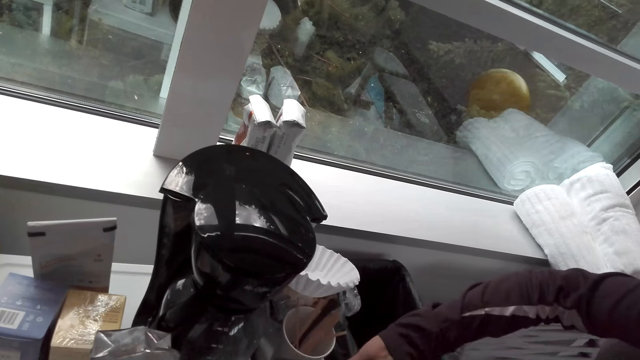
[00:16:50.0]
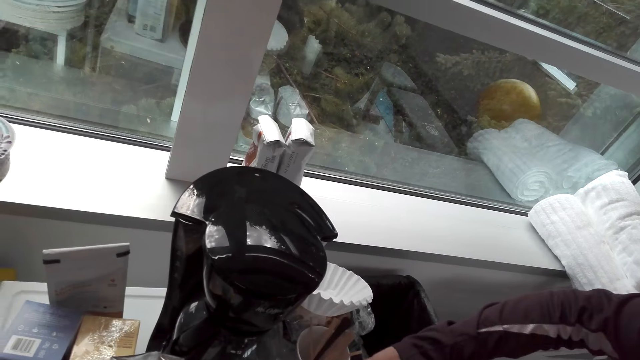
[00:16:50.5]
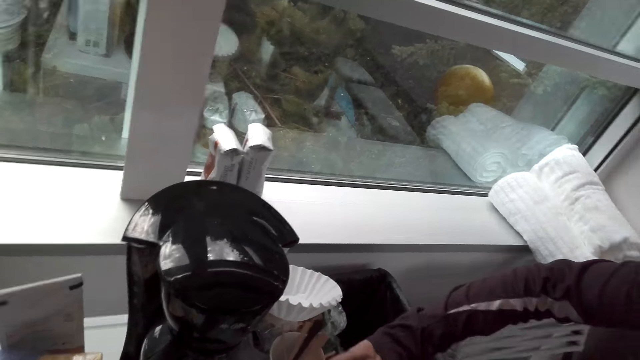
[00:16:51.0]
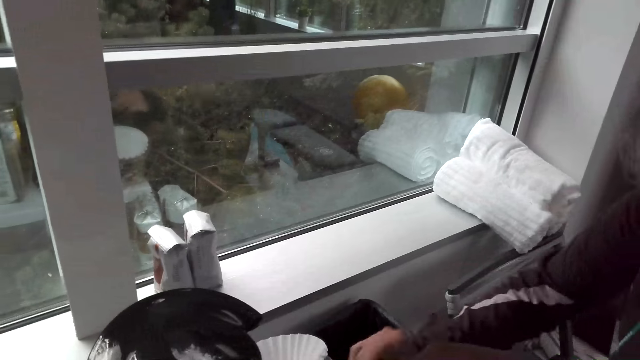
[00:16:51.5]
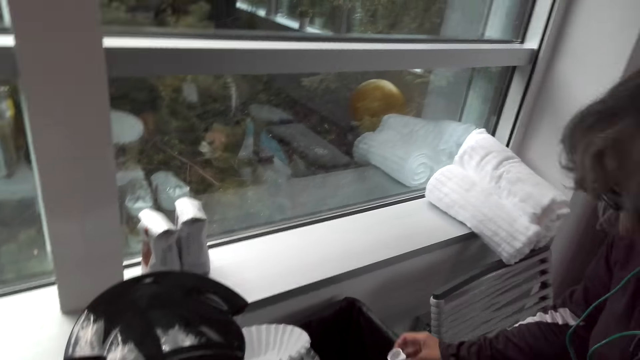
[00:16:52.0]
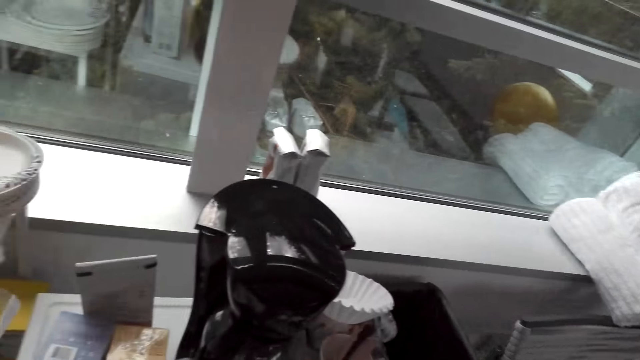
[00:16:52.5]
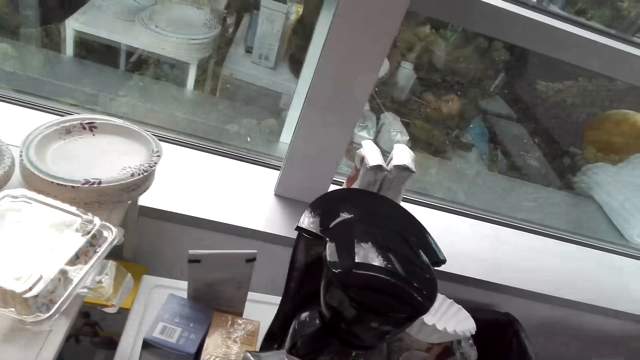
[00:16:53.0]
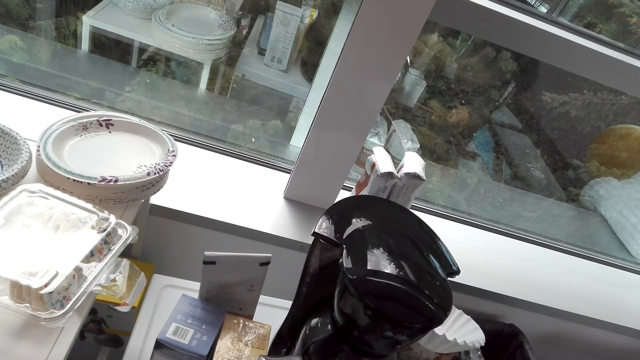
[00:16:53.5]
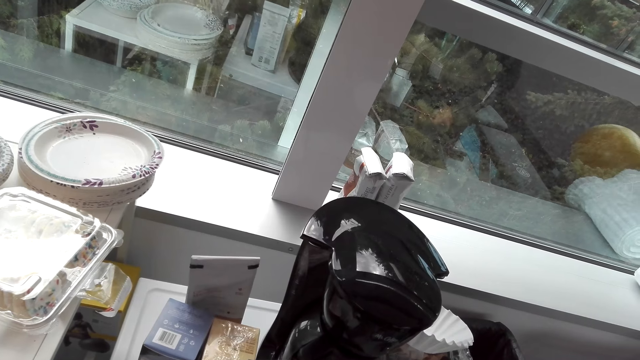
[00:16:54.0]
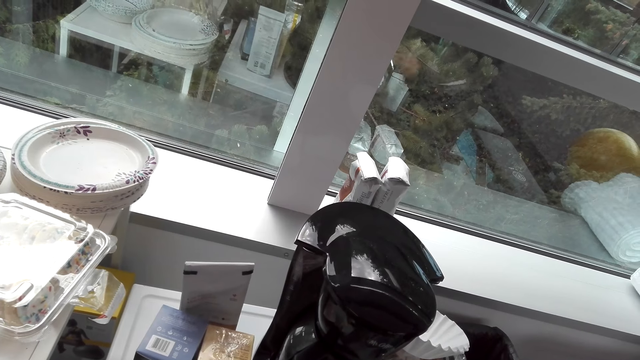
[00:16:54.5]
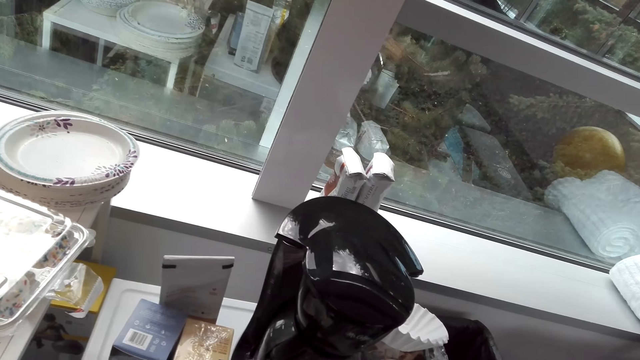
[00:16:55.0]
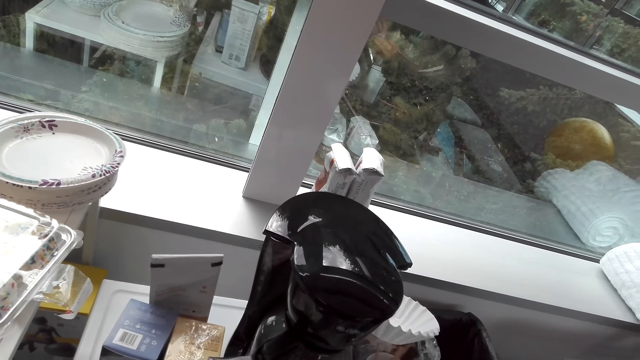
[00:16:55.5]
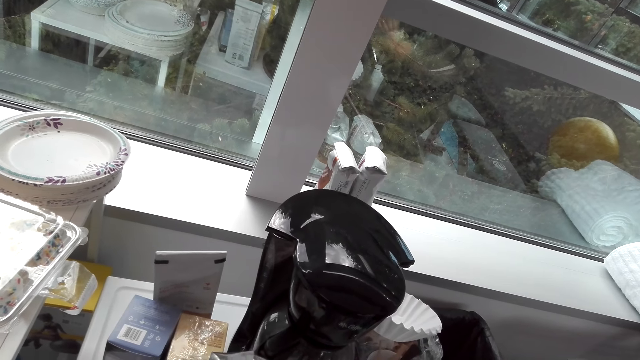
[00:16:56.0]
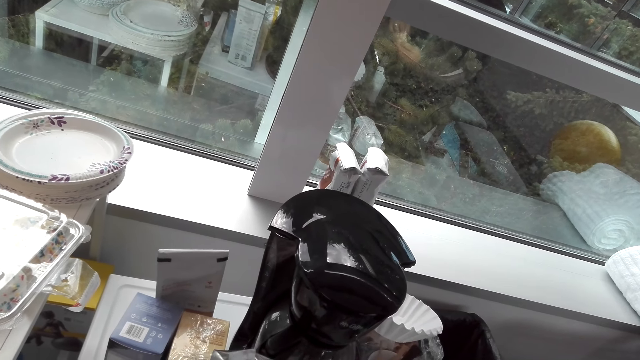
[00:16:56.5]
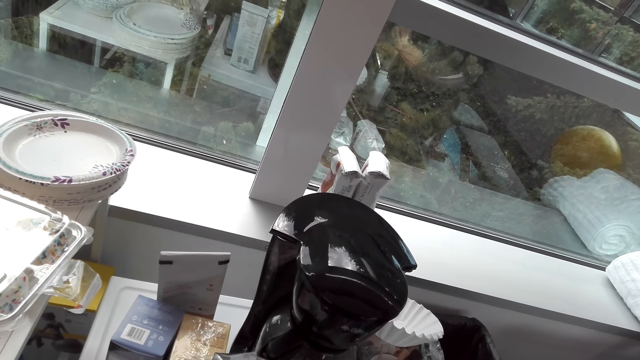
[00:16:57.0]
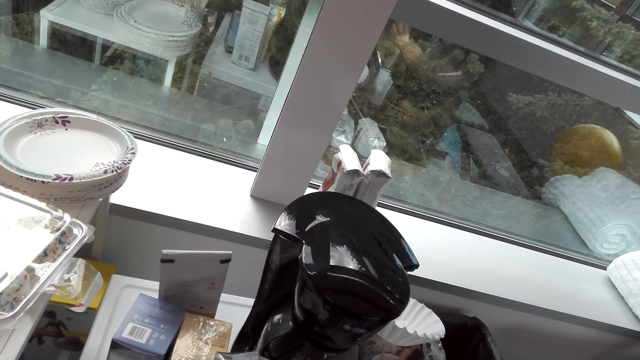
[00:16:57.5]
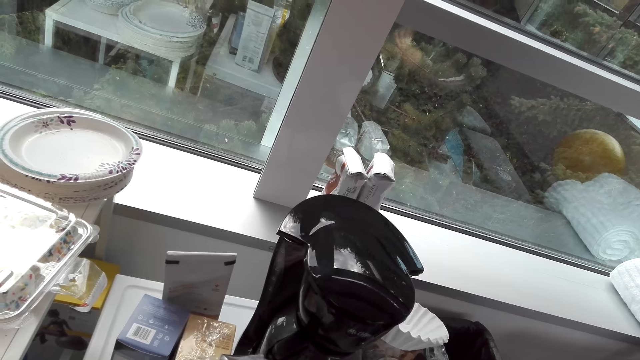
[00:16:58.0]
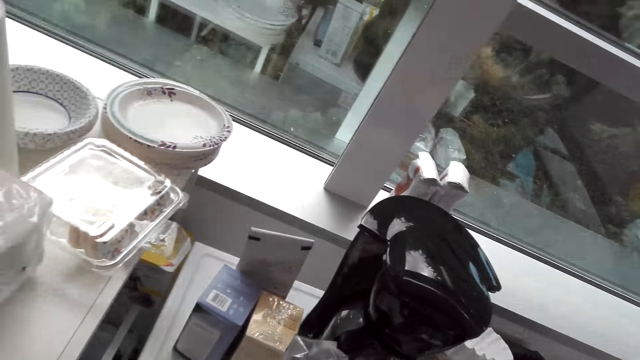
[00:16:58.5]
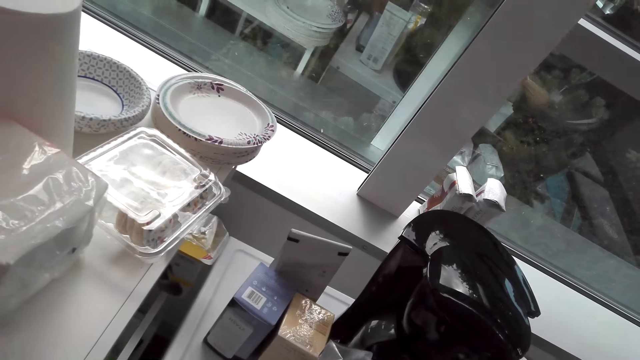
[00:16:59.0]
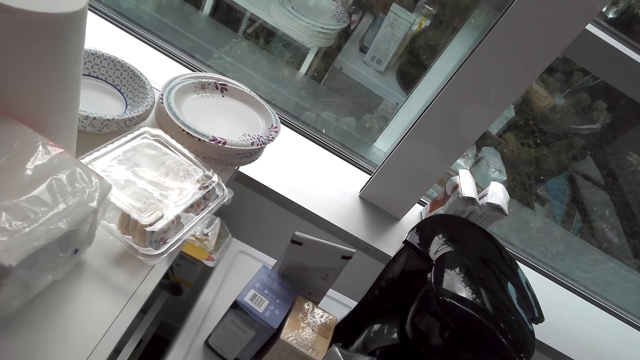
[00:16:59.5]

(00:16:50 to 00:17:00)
A woman shakes the hand. The woman puts something in something. The woman holds the lid. The camera wearer looks at the coffee maker.

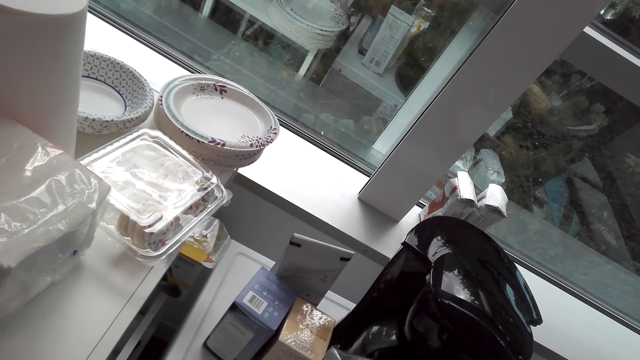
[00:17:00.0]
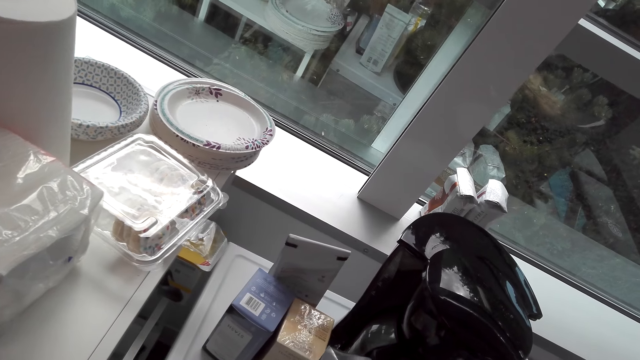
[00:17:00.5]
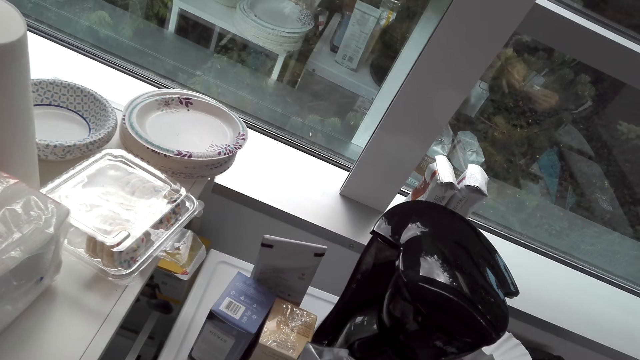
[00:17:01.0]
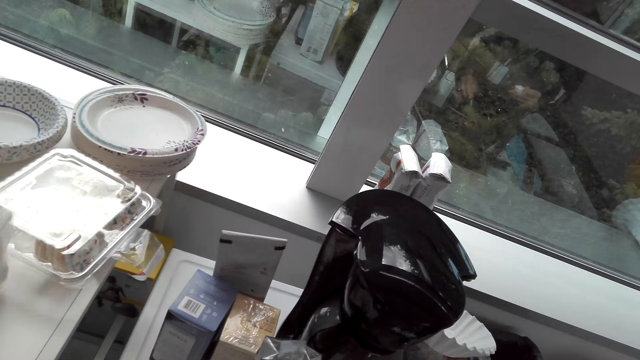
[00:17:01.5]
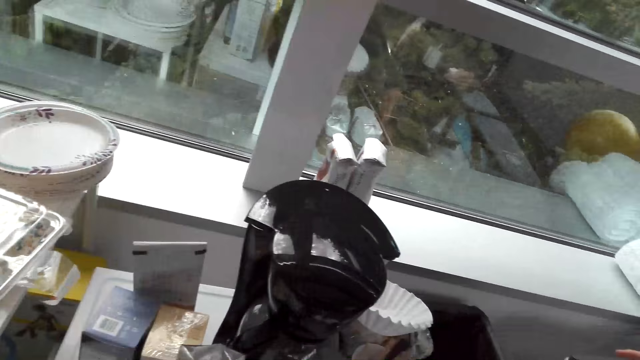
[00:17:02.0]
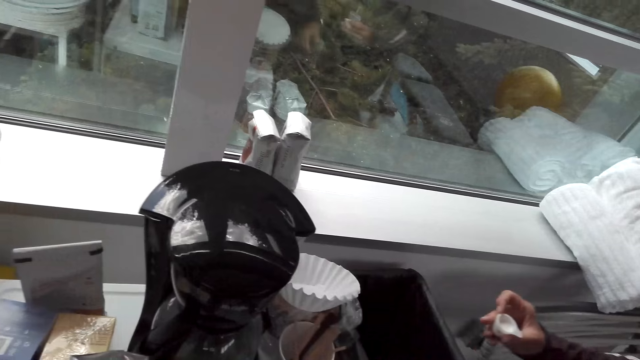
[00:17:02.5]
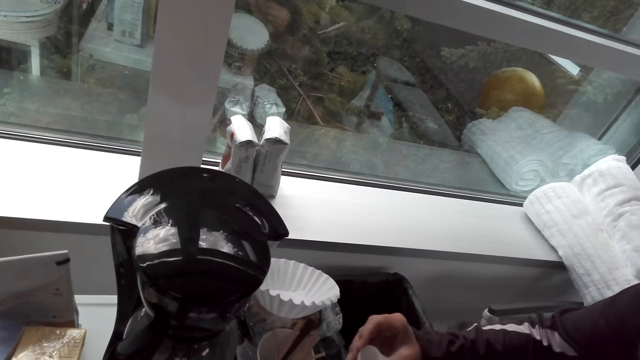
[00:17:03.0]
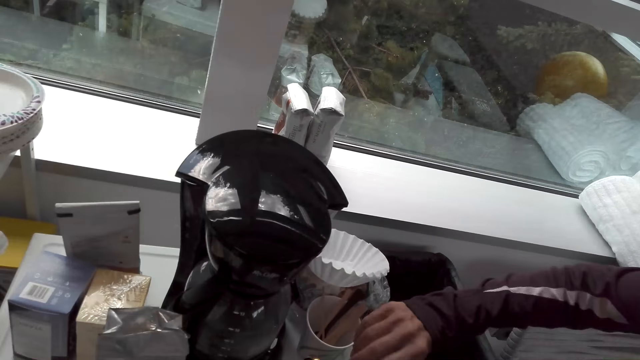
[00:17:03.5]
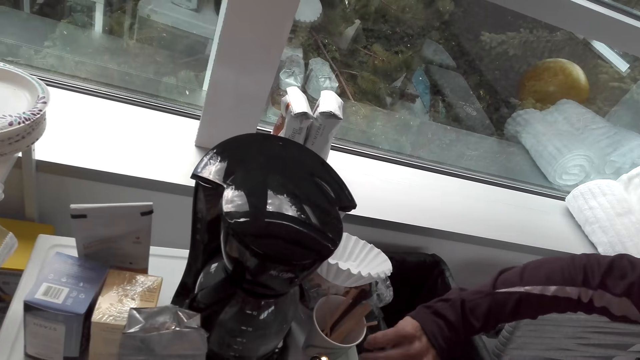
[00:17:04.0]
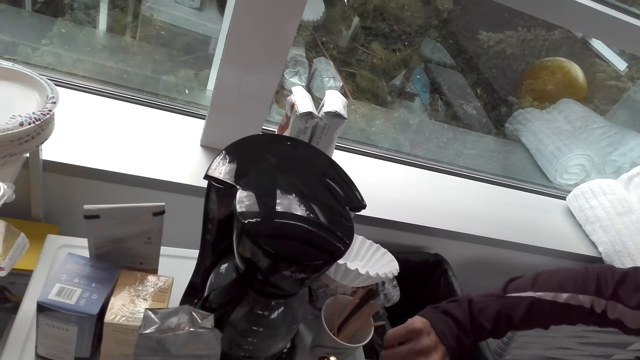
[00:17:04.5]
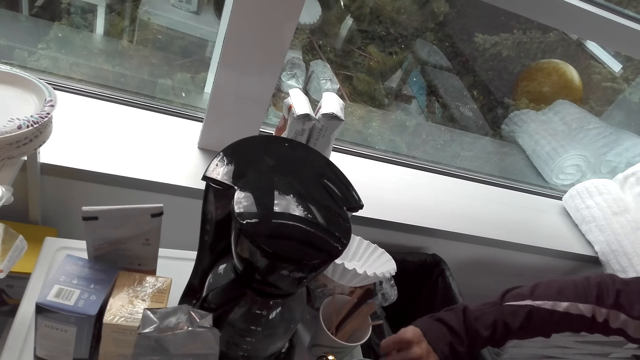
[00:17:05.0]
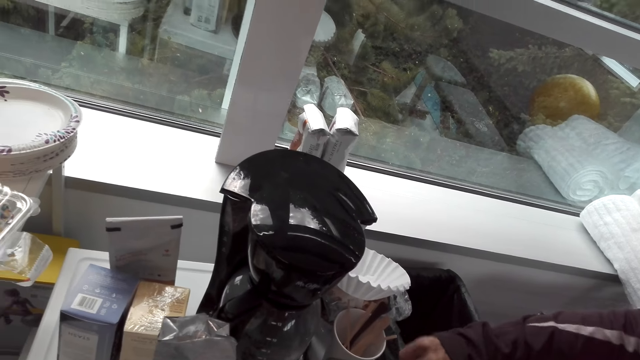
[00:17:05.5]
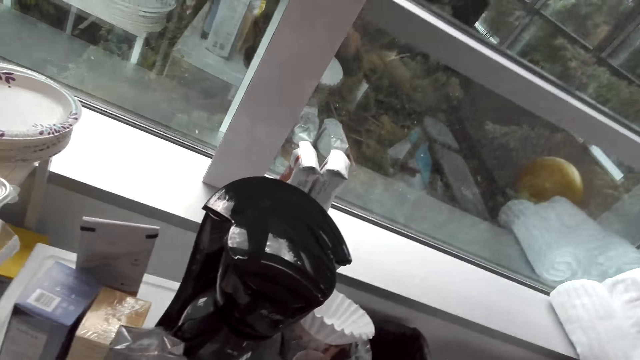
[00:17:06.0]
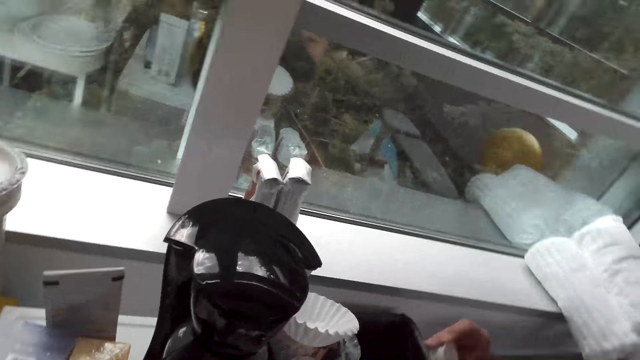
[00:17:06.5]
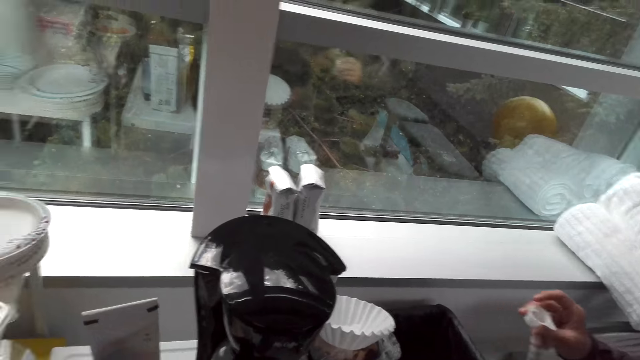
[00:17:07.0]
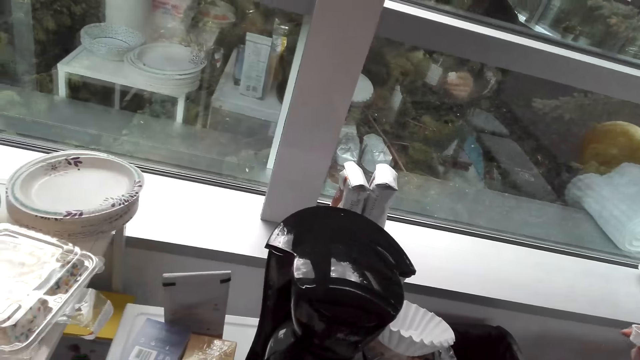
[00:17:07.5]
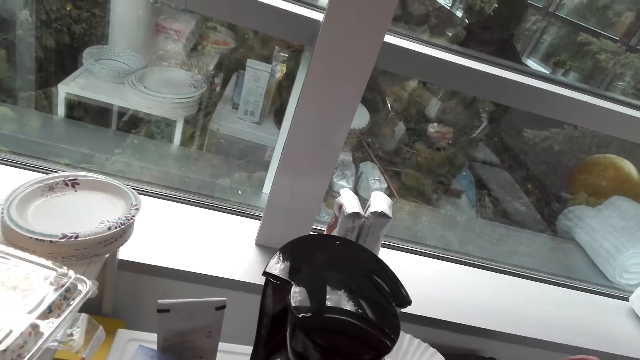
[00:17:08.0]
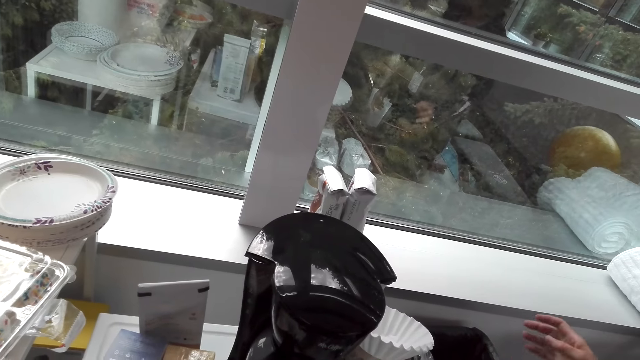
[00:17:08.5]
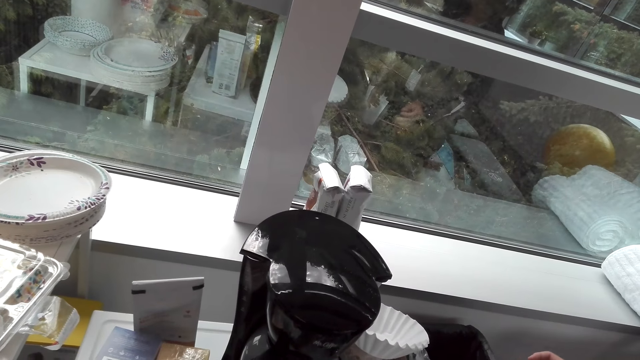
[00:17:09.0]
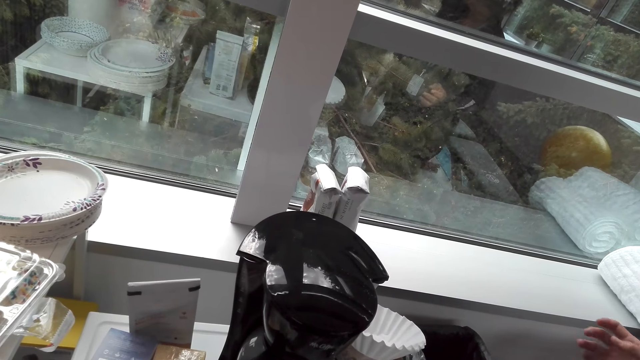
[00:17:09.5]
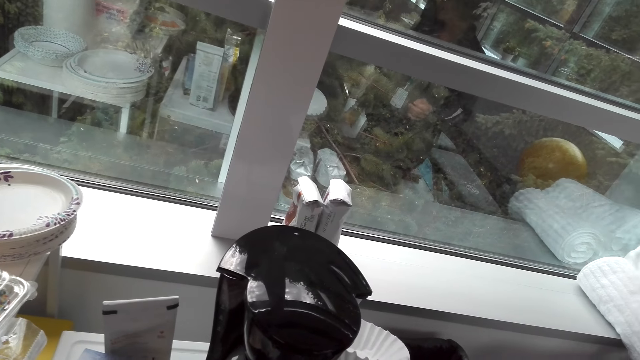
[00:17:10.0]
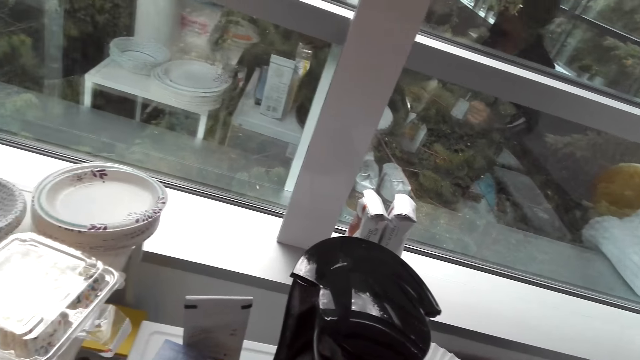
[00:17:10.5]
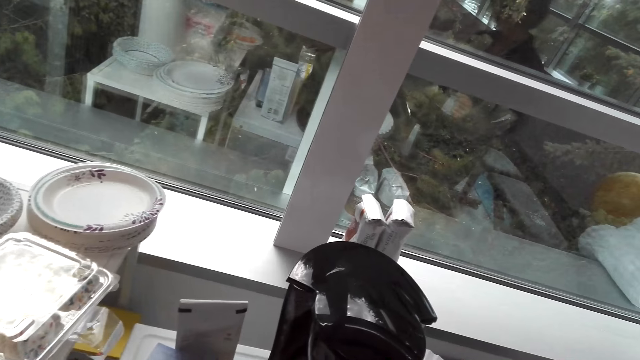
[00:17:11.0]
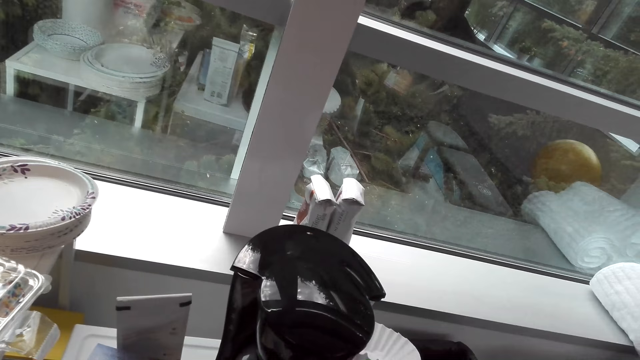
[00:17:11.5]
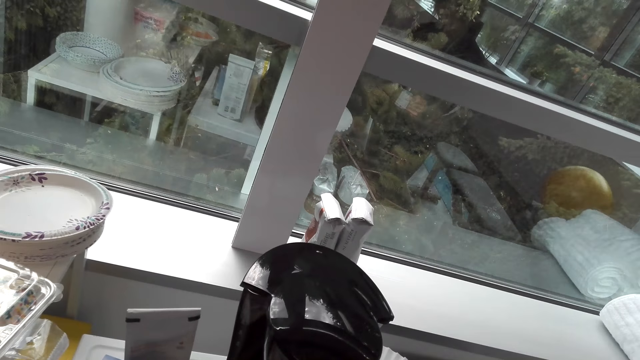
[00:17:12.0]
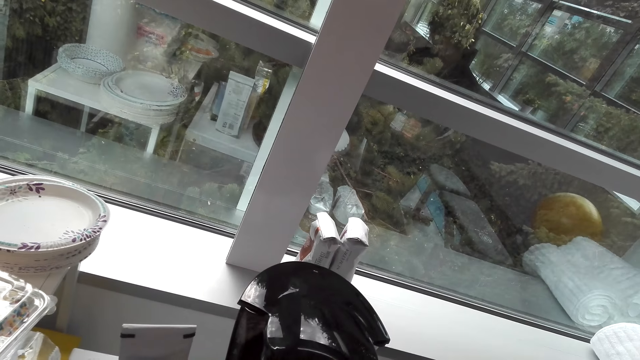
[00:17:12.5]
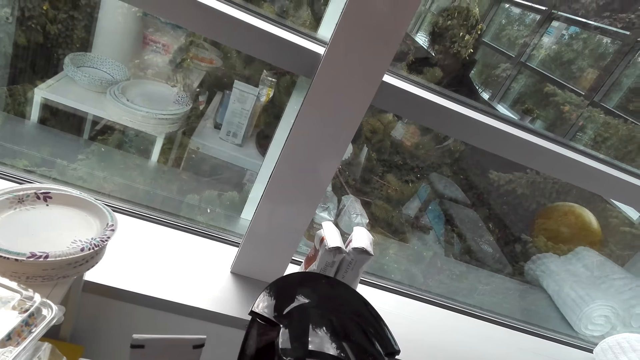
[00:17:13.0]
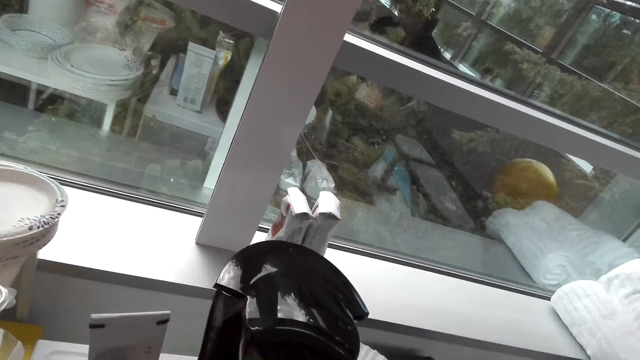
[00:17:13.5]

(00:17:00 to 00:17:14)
A woman holds the lid. The woman pours something. The woman holds the lid. The woman throws something. The woman talks to the camera wearer. The camera wearer talks to the woman.
